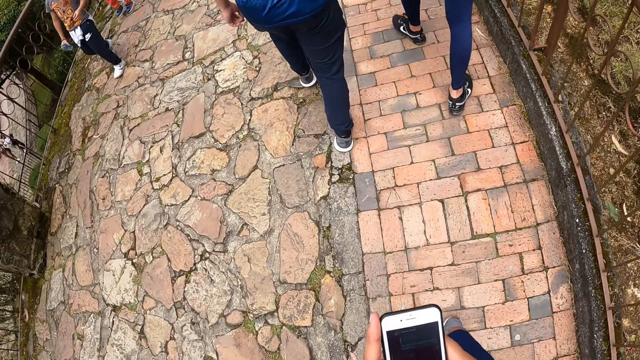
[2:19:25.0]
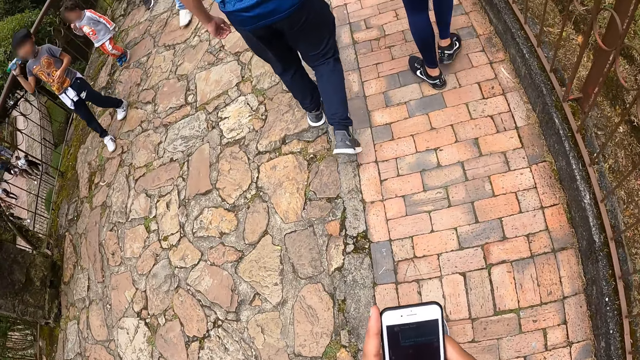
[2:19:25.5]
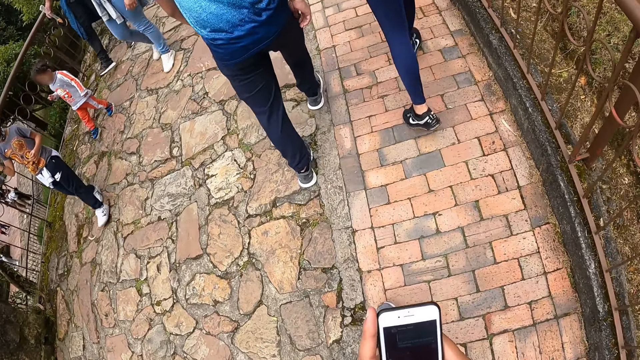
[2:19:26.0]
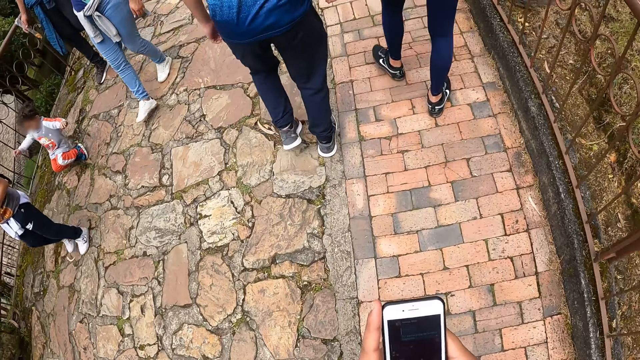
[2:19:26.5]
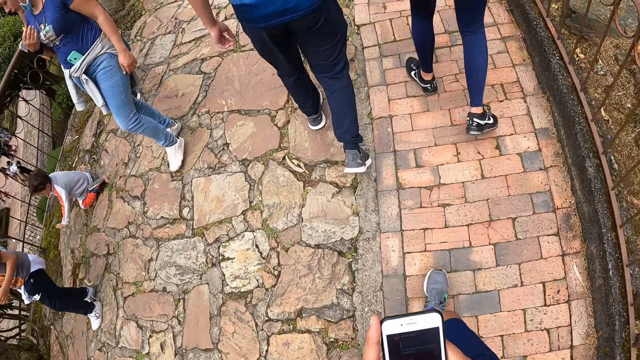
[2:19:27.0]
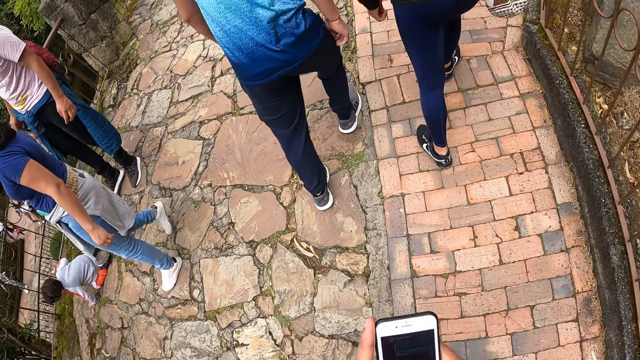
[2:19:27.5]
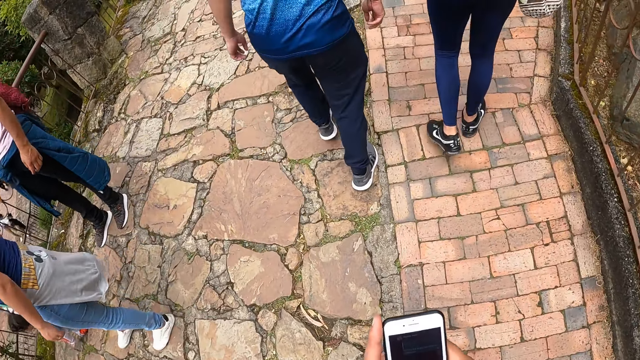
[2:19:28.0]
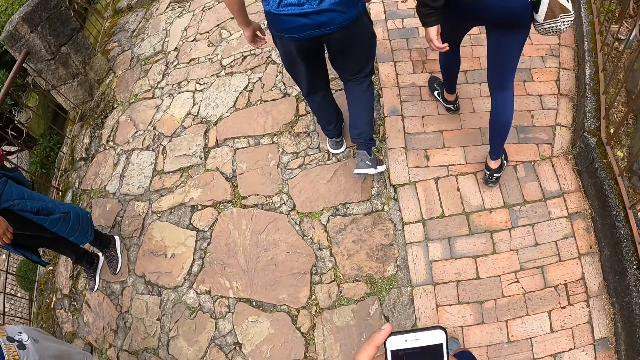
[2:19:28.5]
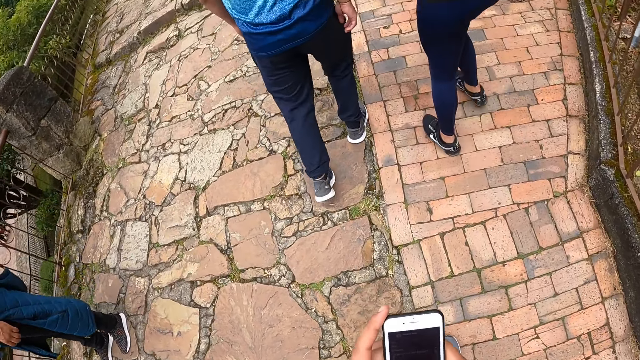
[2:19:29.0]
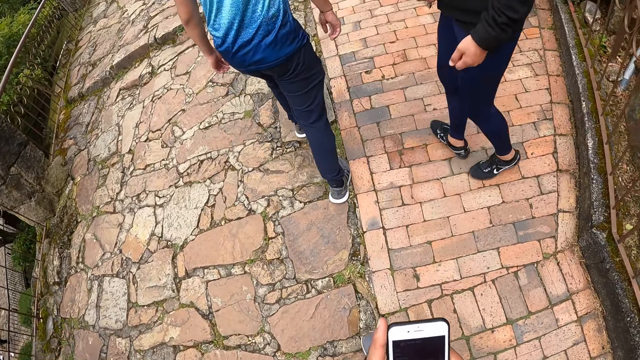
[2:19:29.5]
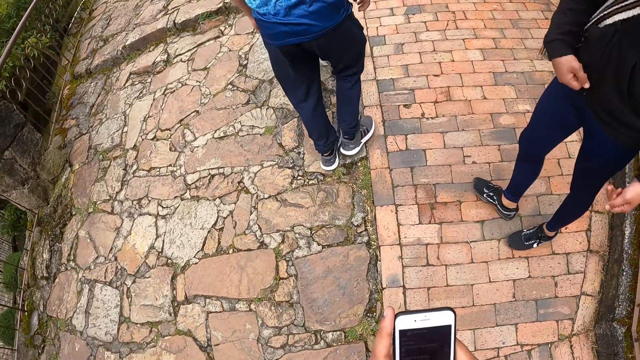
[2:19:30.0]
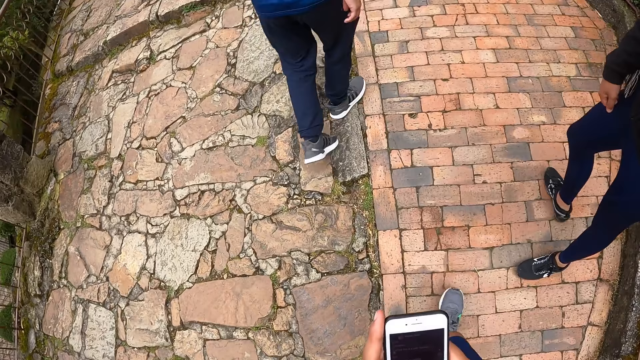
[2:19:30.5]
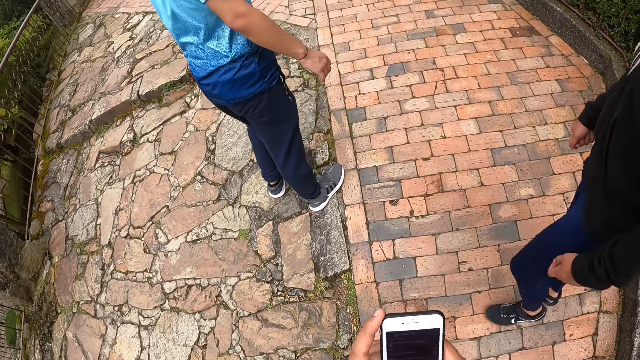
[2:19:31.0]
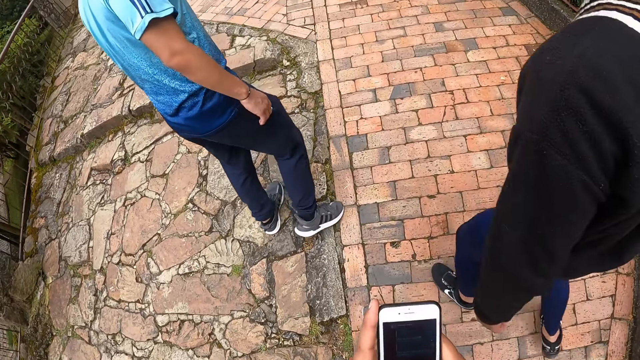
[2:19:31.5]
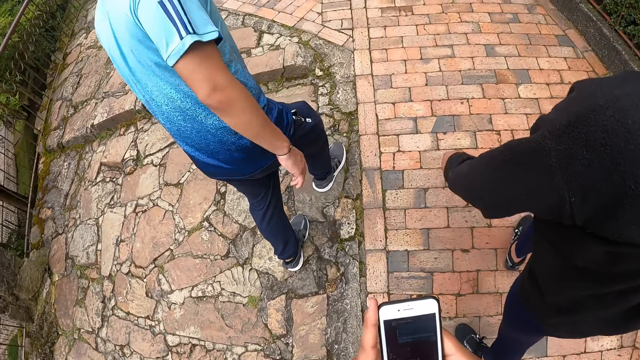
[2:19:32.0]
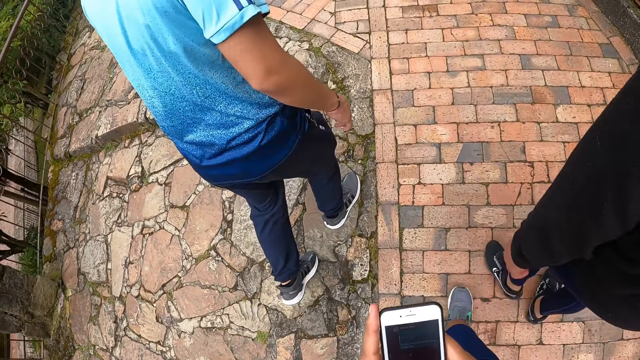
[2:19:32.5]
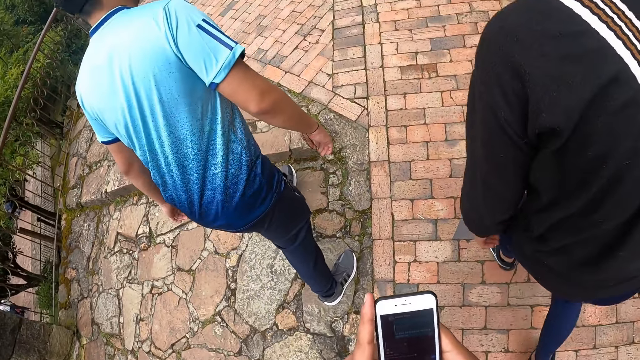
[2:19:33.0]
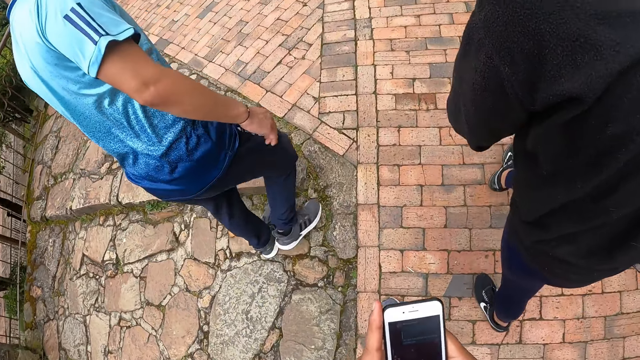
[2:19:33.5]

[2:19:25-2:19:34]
The camera wearer walks around. A man walks around.

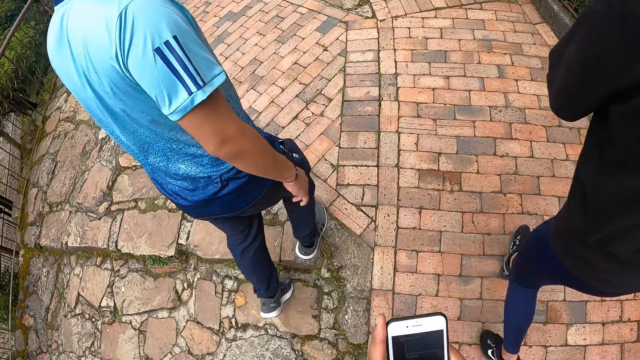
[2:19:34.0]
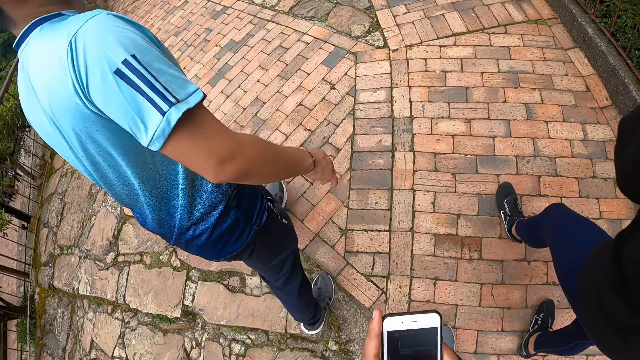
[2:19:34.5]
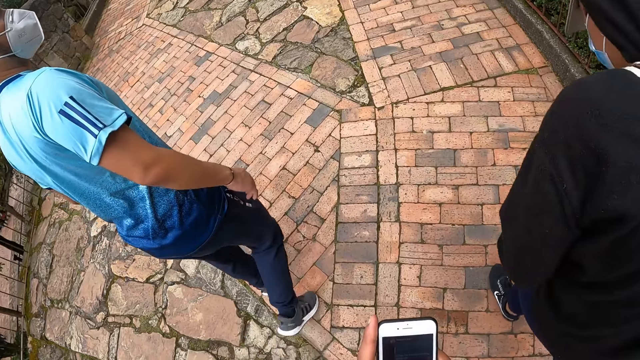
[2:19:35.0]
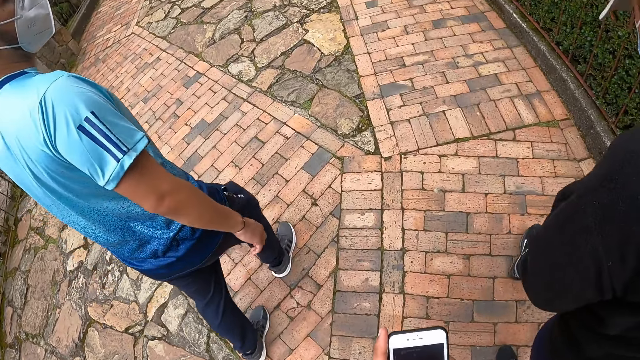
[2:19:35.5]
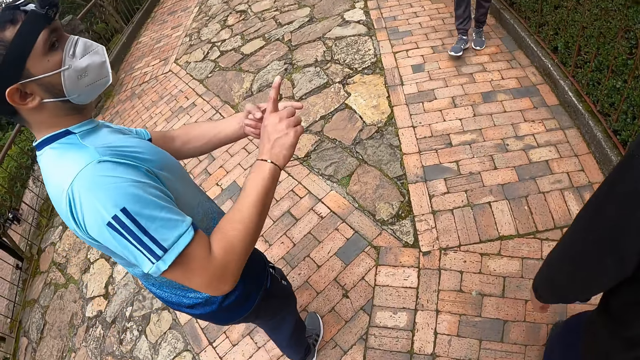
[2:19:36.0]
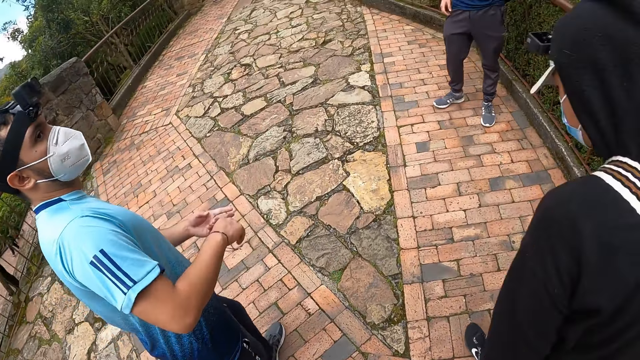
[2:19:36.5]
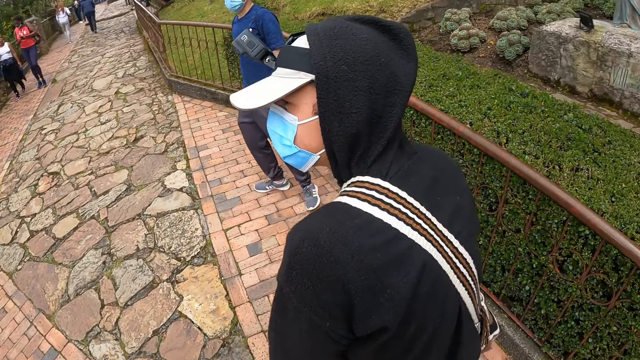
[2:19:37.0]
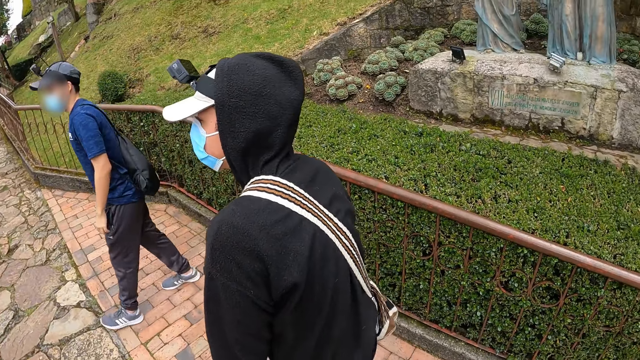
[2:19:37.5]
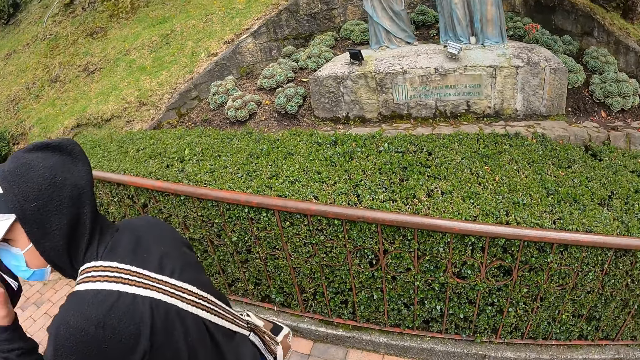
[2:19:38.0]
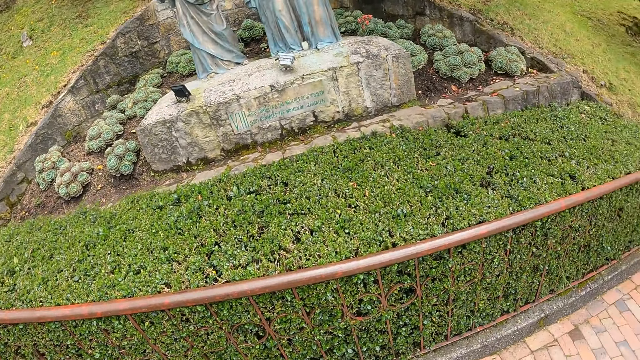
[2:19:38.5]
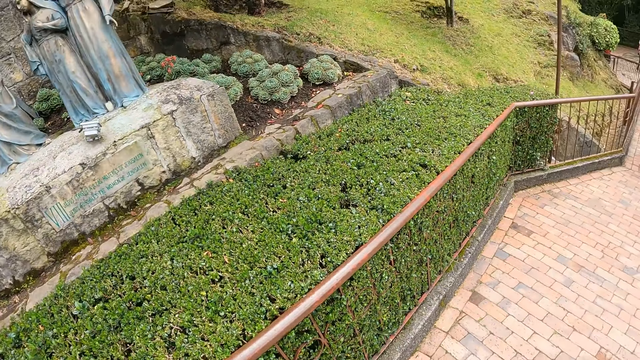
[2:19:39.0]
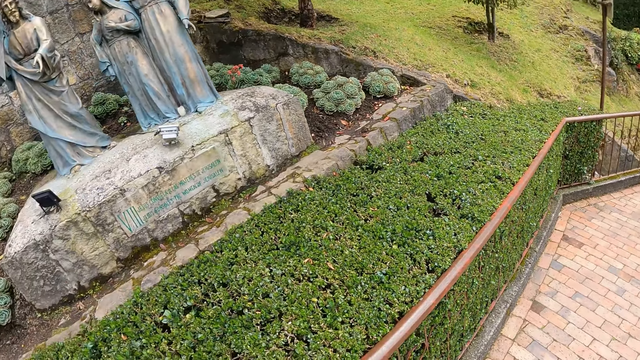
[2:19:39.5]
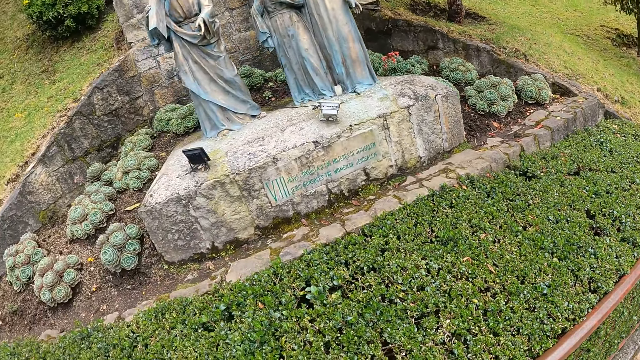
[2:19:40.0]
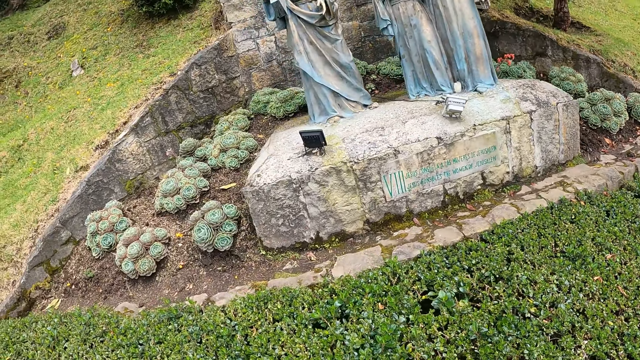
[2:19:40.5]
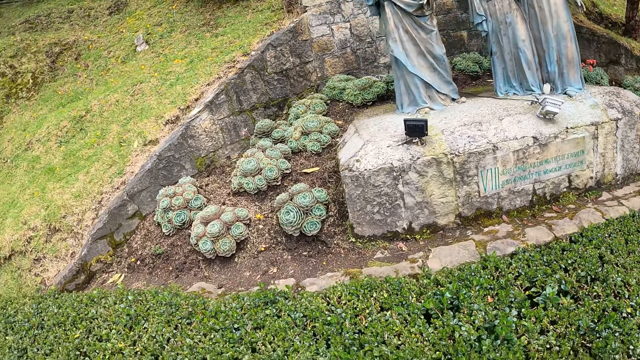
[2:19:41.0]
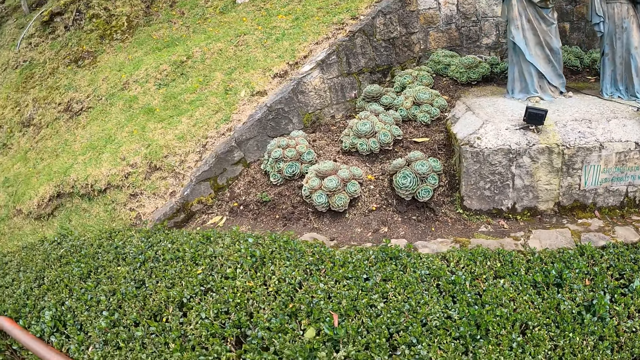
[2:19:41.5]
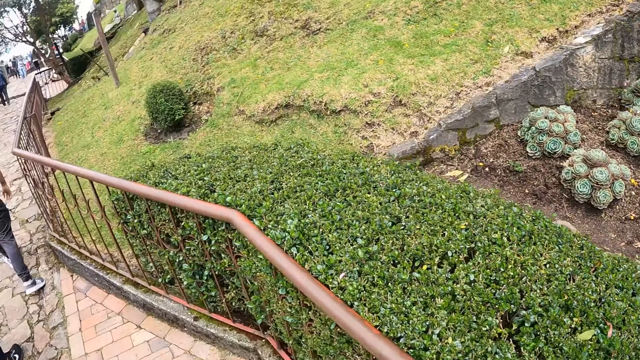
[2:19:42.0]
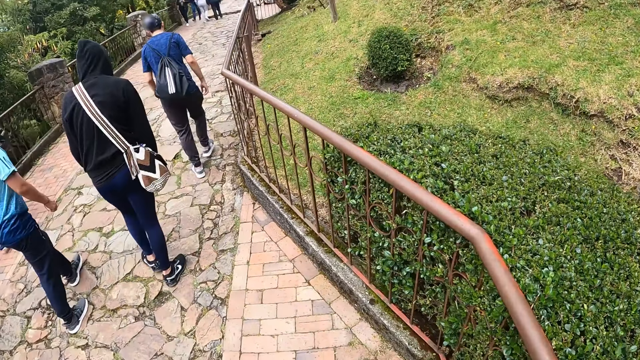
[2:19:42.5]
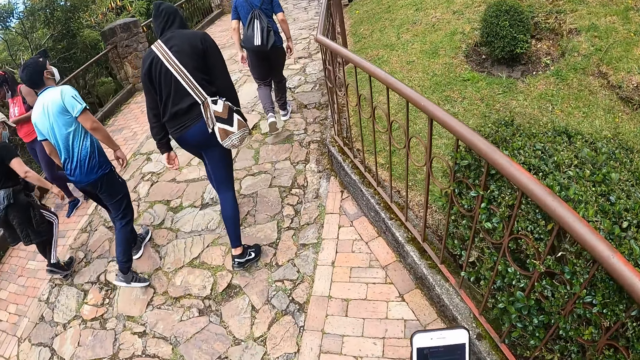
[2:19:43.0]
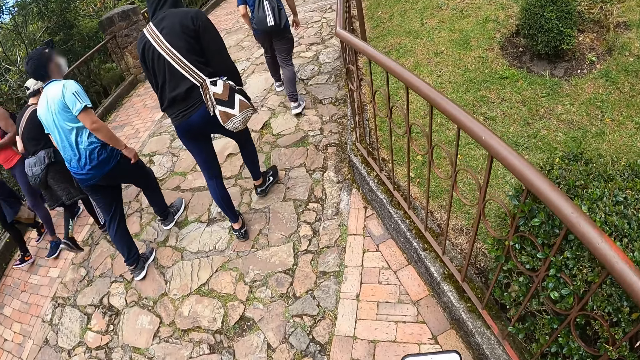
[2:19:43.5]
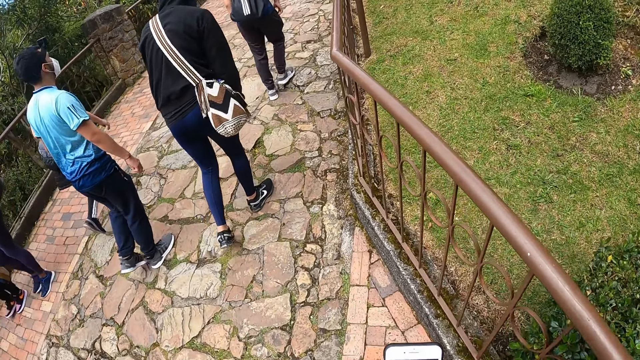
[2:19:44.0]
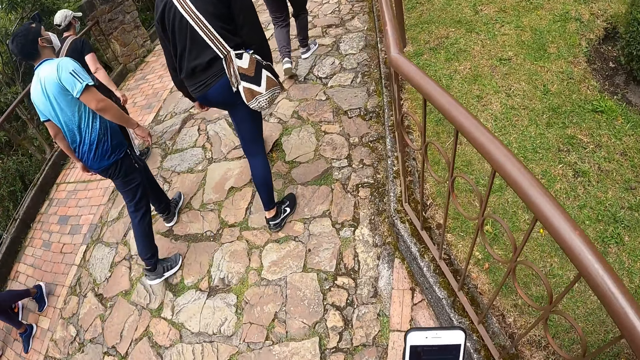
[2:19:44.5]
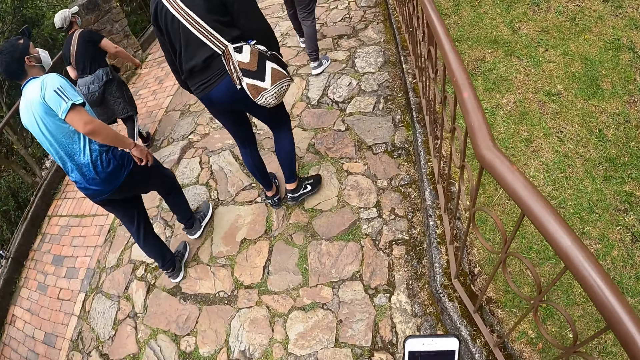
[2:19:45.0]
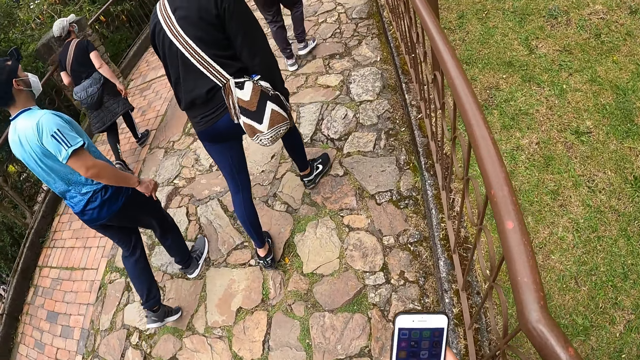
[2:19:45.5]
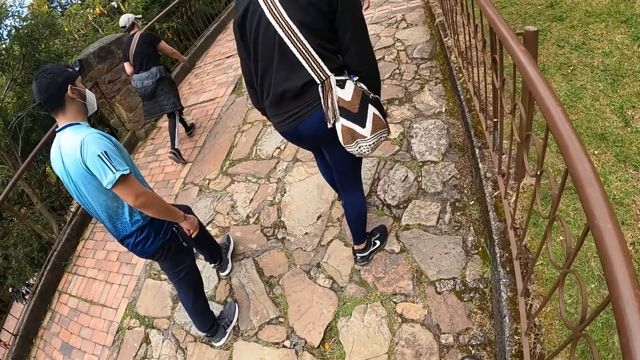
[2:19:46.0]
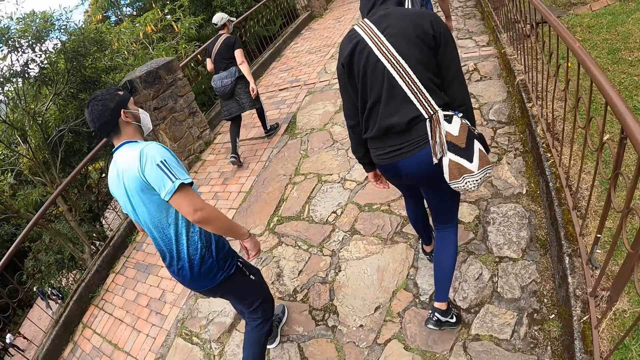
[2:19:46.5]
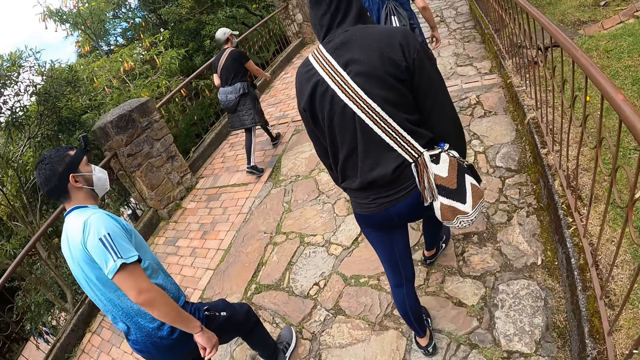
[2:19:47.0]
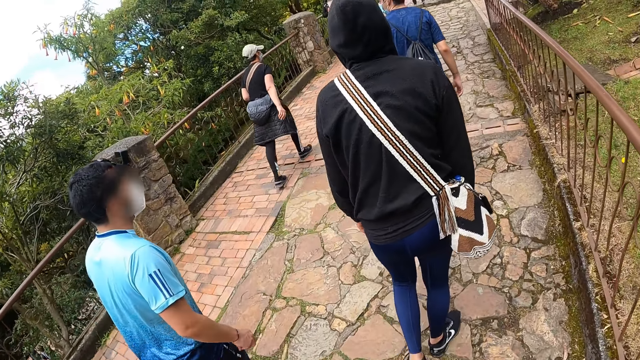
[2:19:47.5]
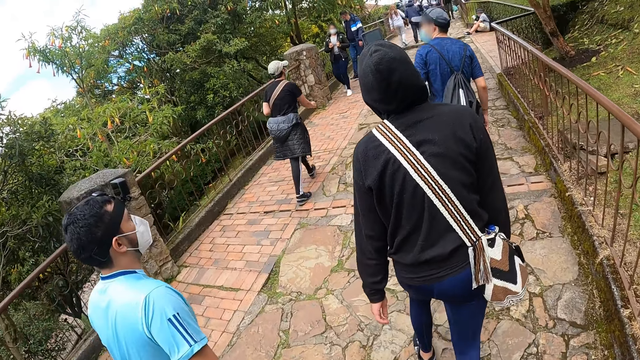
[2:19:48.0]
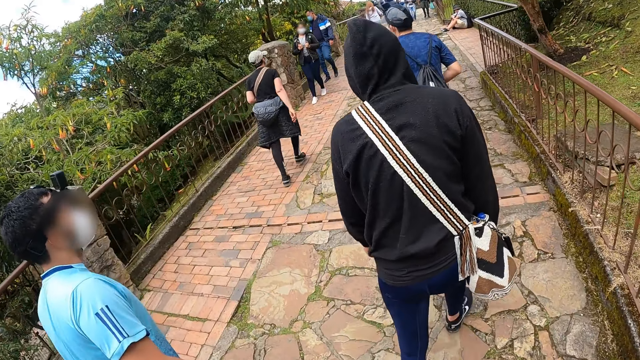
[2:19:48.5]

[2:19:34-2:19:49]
The camera wearer uses the phone. A man interacts with another man. The man moves the hands. A woman walks around. The camera wearer looks at some statues. He looks around. He looks at the phone in his hands. The man walks around. Another man walks around.
